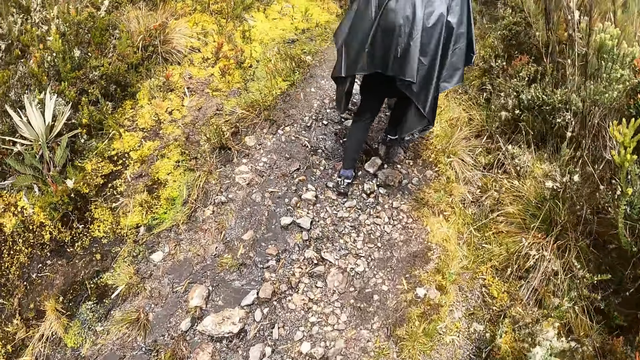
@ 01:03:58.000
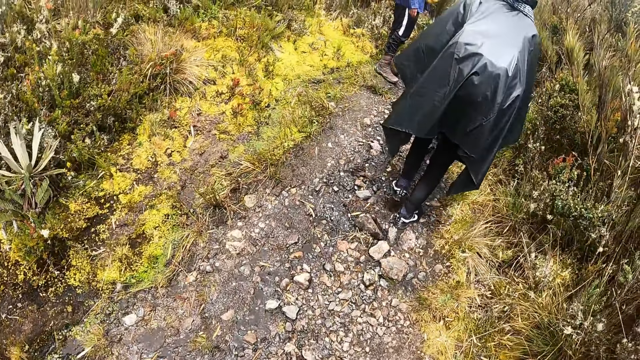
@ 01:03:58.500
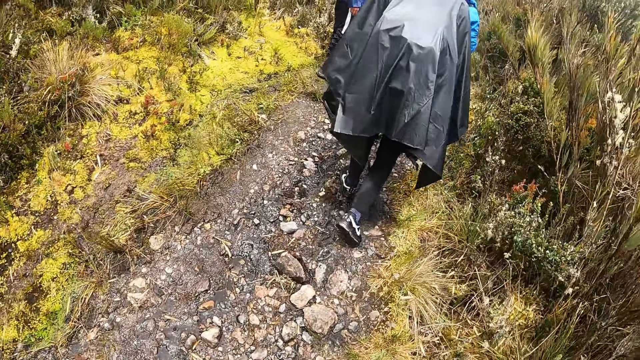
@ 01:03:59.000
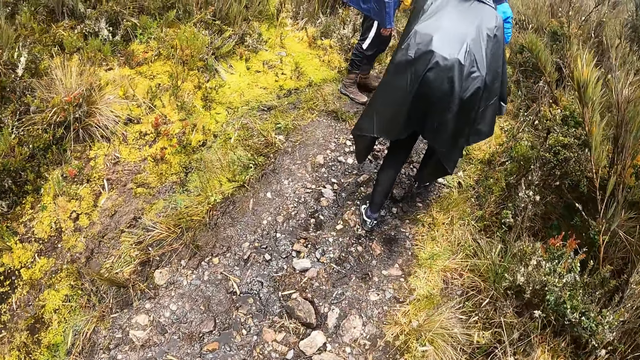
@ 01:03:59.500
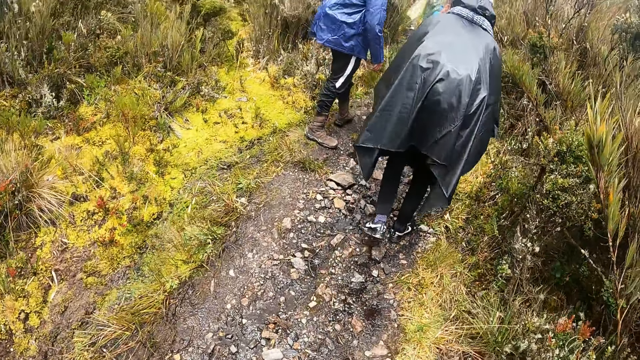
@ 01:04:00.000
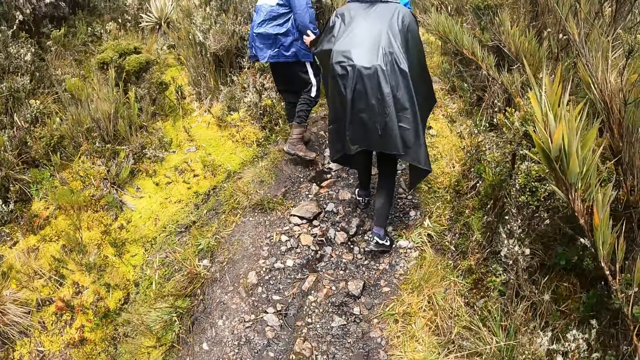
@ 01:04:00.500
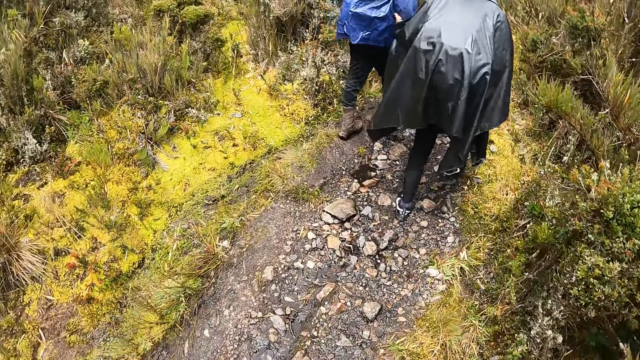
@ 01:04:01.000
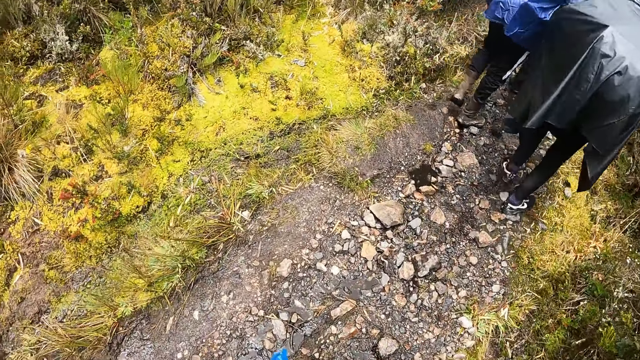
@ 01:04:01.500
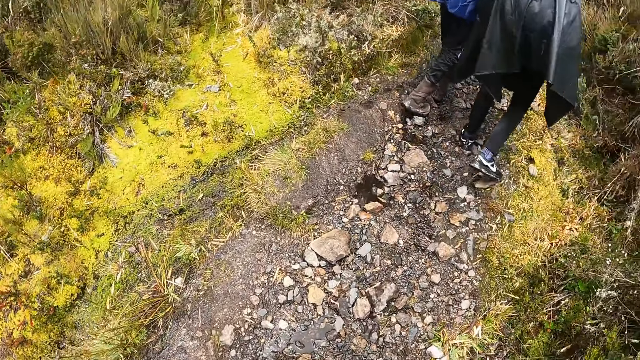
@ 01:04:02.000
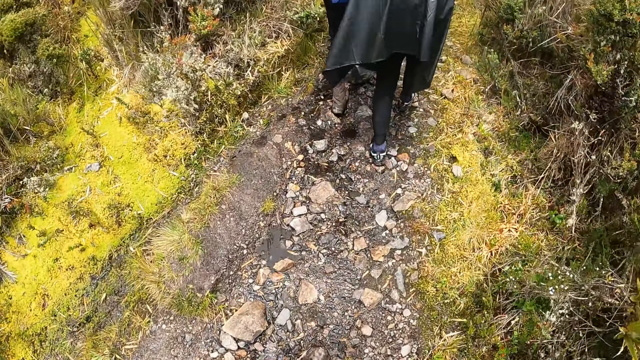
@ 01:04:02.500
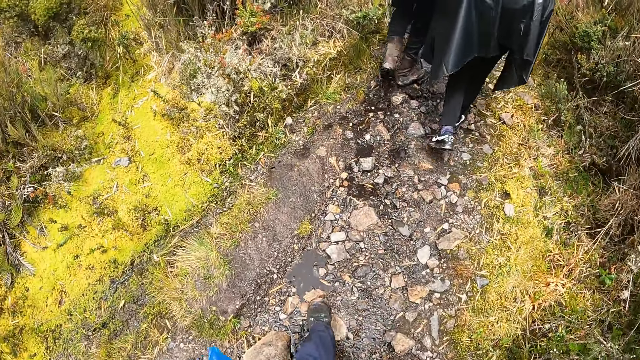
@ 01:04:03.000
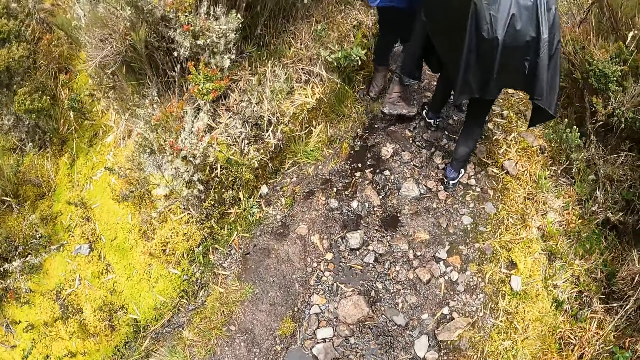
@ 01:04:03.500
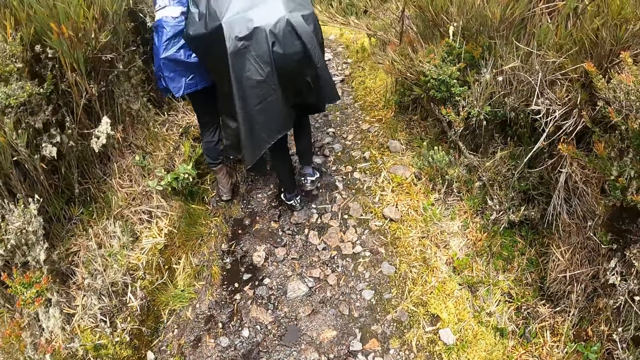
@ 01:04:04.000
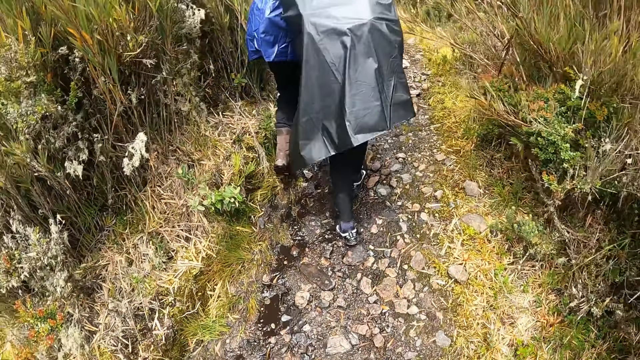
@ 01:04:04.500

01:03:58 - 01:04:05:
A man holds another man with his left hand.

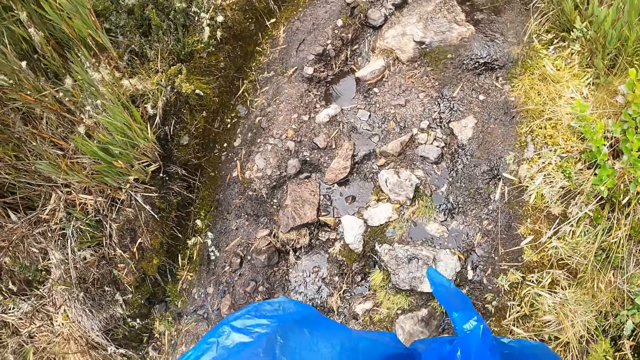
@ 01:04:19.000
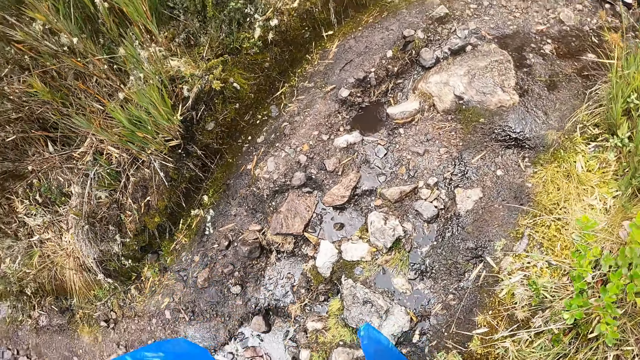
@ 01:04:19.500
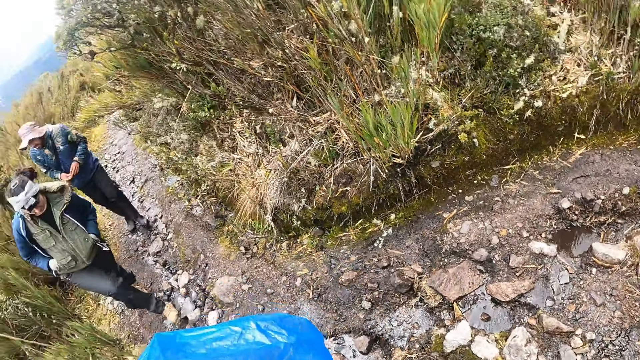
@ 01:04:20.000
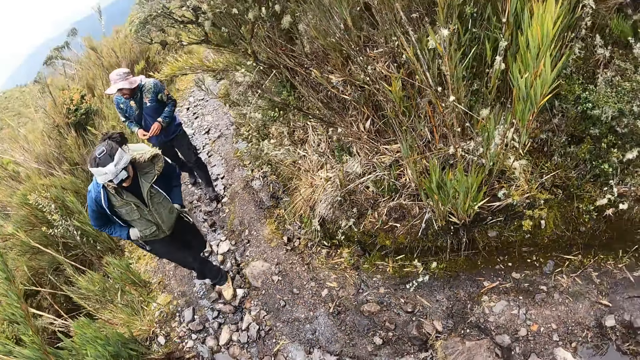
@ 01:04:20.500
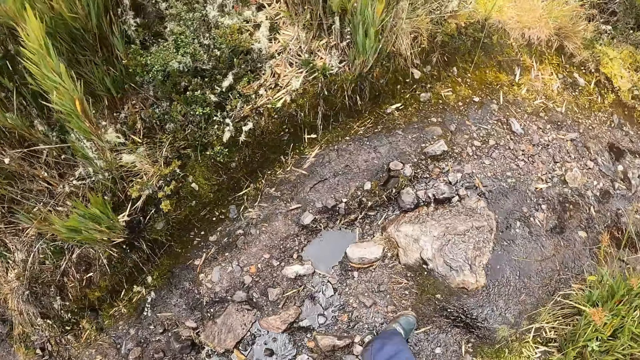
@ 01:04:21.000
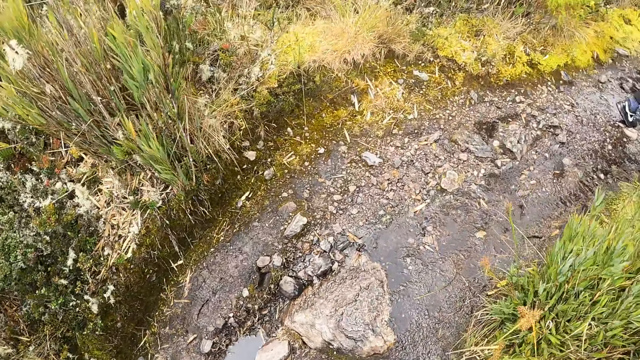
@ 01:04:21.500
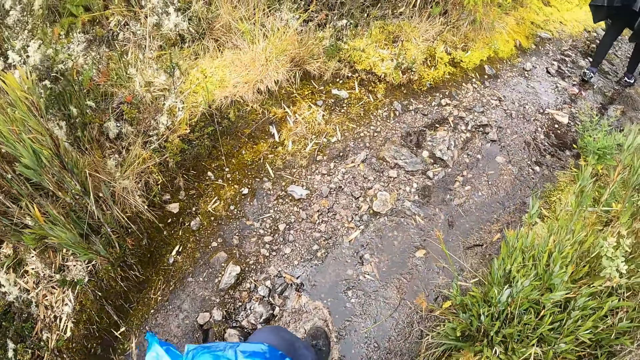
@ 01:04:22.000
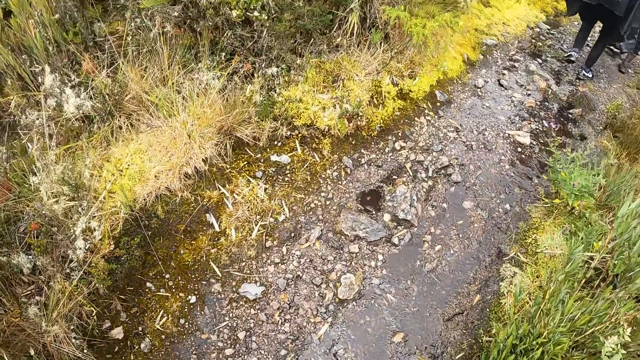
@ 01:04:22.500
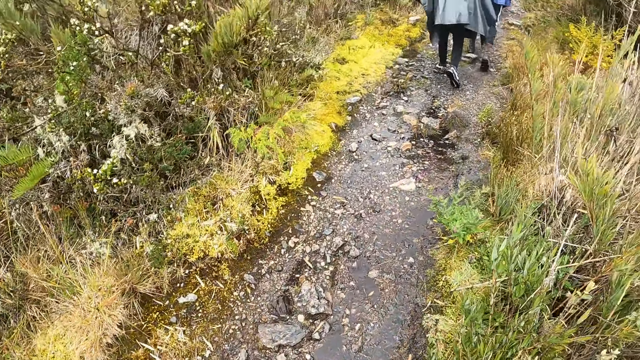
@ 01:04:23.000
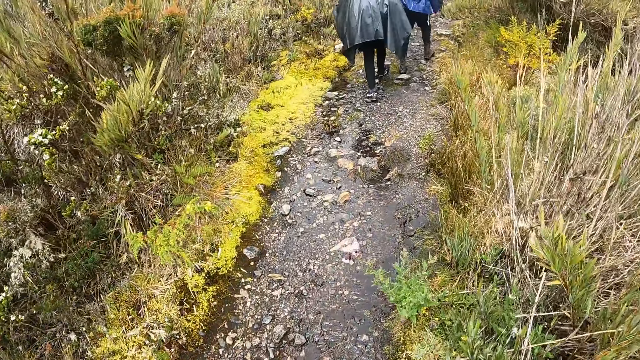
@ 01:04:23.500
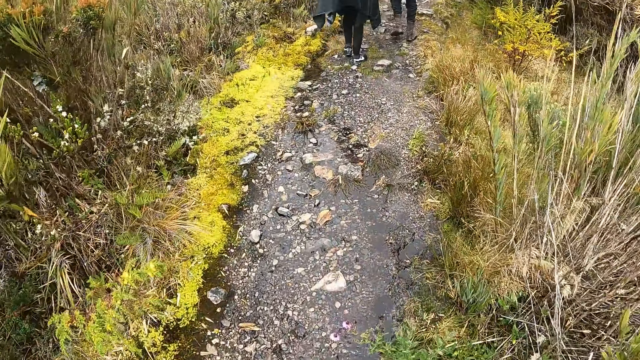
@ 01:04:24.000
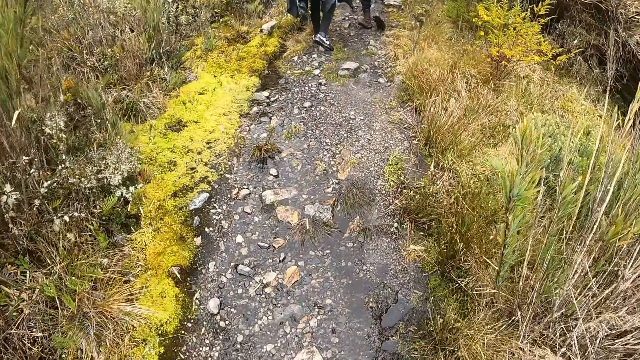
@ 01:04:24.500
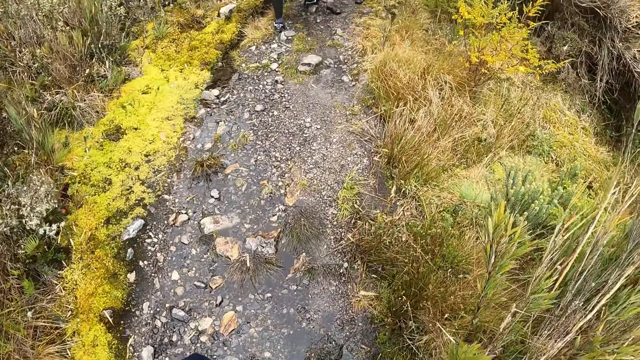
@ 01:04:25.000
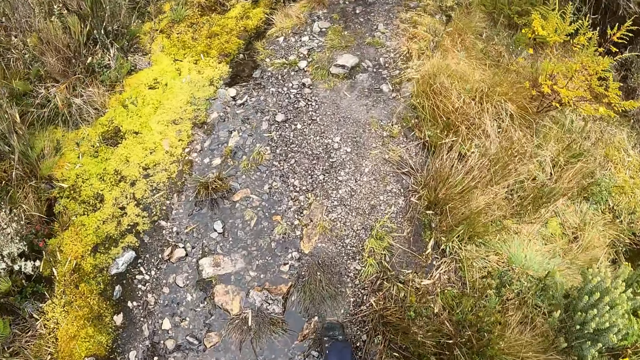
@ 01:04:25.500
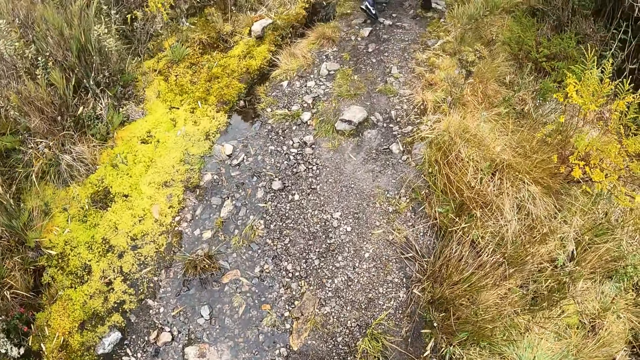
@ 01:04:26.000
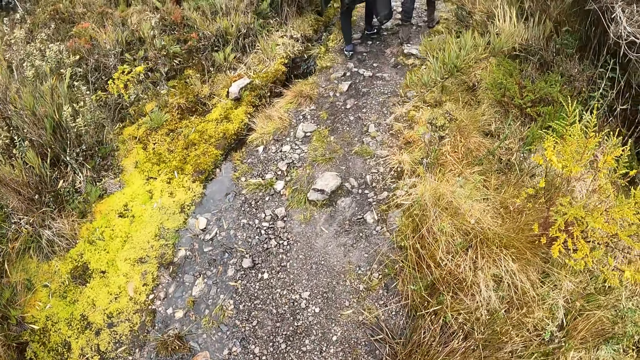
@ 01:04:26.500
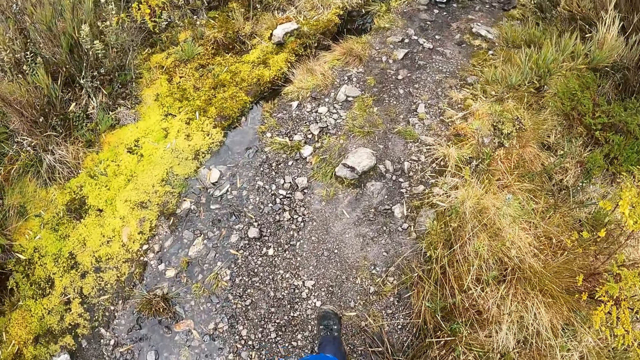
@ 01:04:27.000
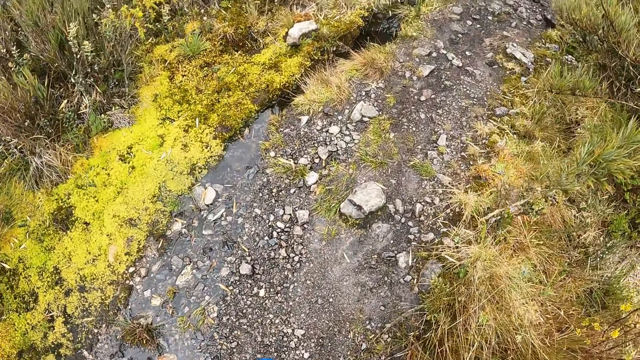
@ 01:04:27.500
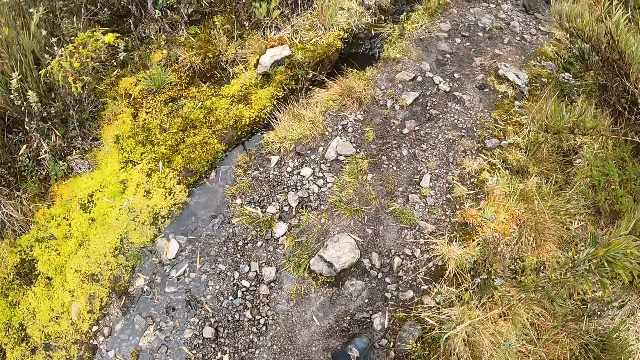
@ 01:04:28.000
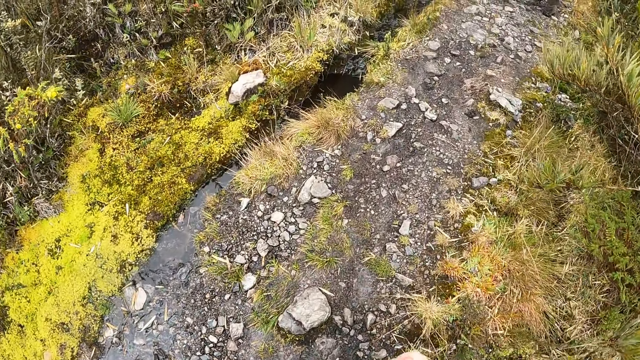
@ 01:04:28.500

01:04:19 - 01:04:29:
A woman walks in the muddy pathway. The camera wearer looks around. A man walks in the muddy pathway. The camera wearer walks on the footpath.

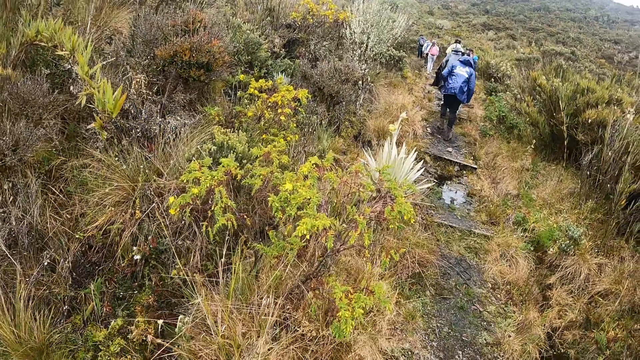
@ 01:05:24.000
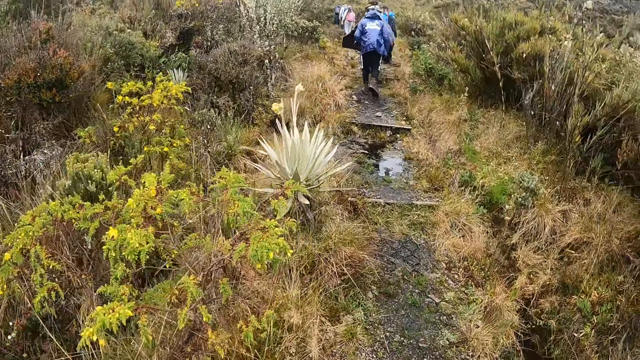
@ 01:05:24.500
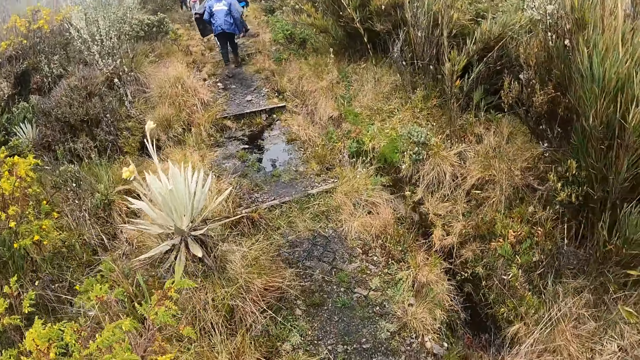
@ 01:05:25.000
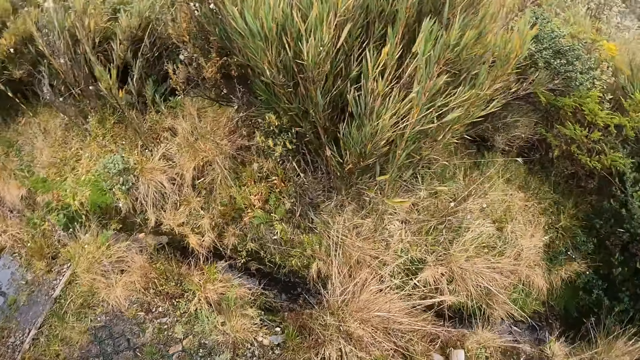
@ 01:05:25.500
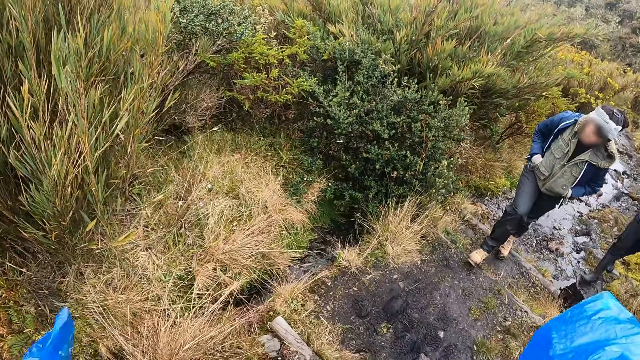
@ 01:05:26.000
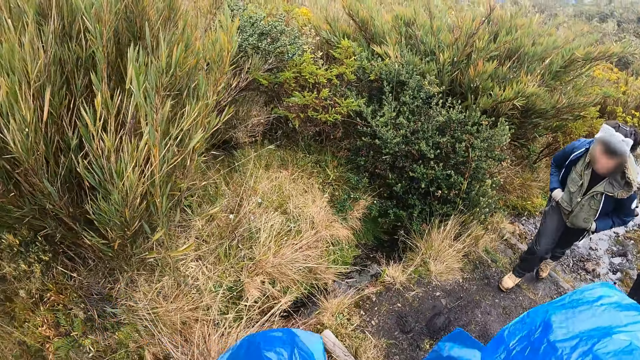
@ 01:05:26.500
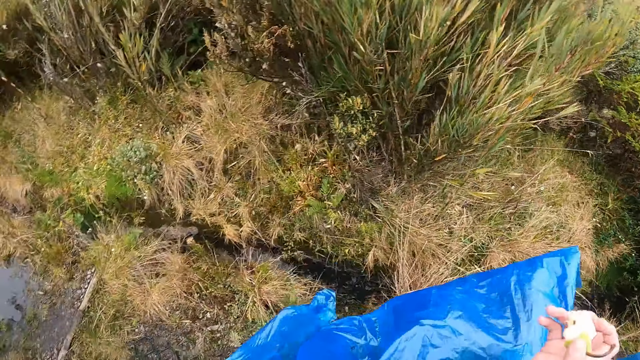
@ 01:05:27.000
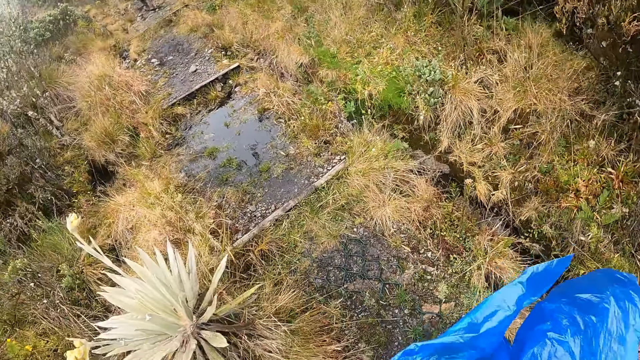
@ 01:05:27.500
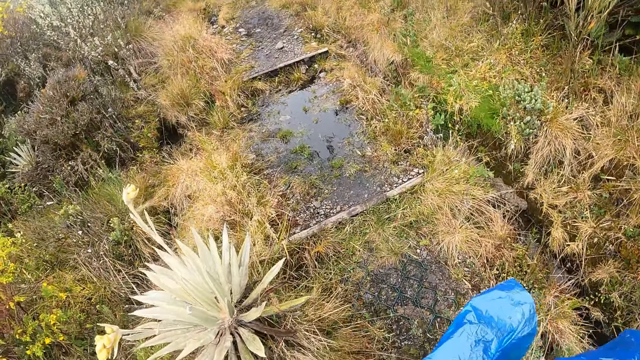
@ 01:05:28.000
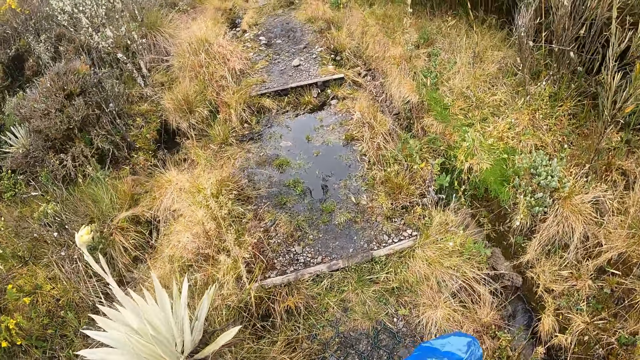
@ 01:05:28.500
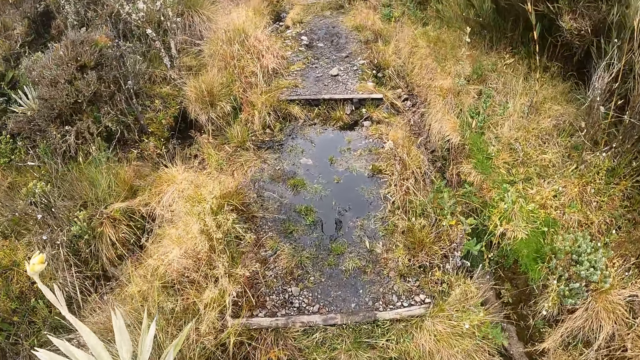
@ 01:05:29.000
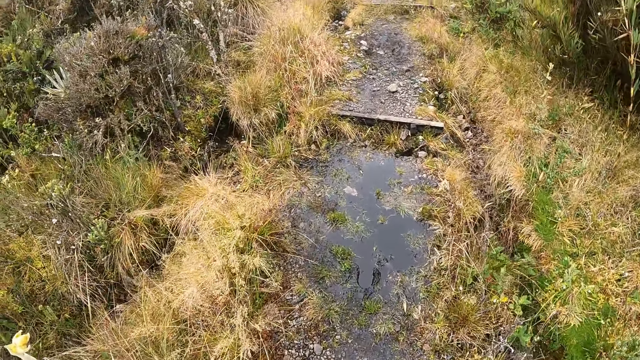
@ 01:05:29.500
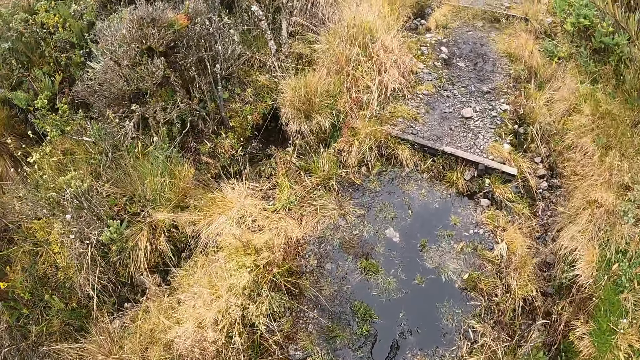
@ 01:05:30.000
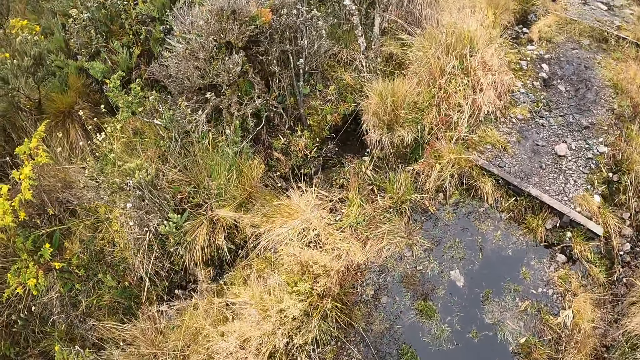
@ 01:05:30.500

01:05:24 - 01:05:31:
The woman walks in the muddy pathway.
